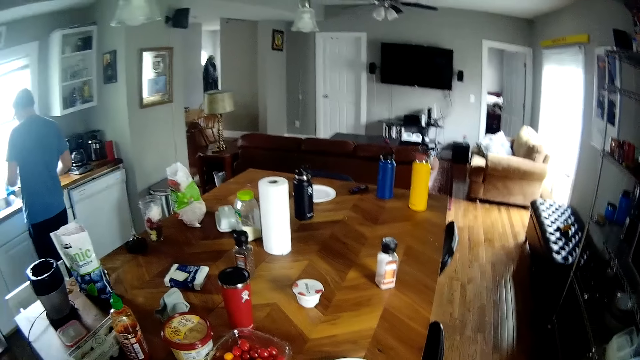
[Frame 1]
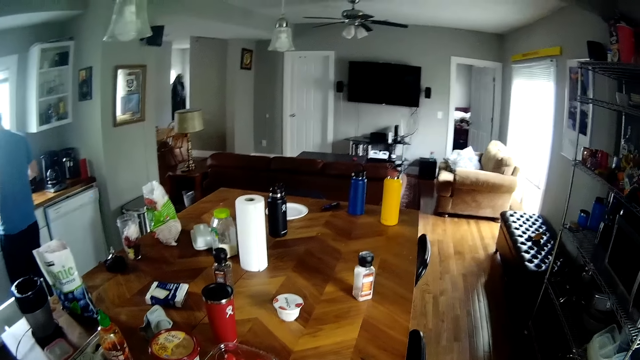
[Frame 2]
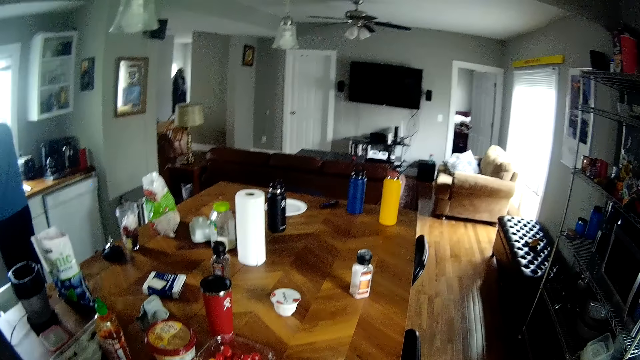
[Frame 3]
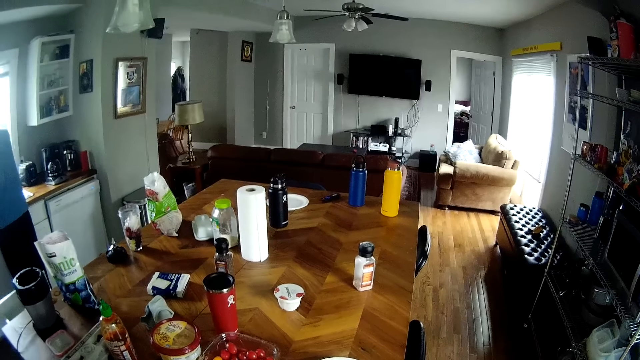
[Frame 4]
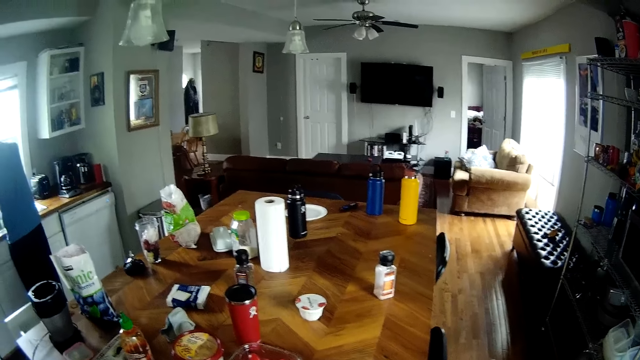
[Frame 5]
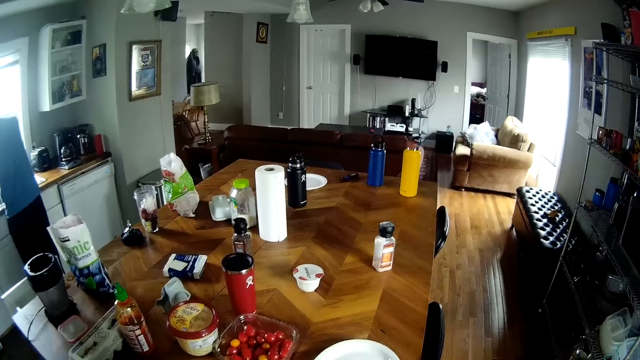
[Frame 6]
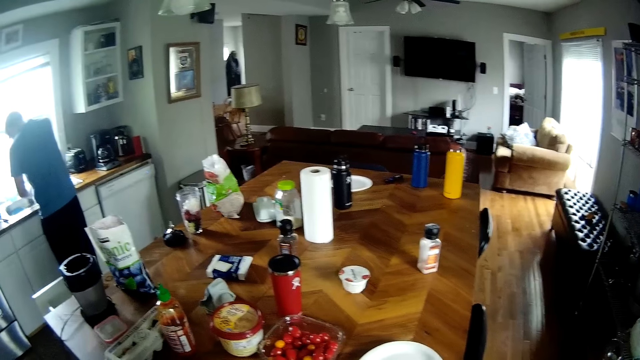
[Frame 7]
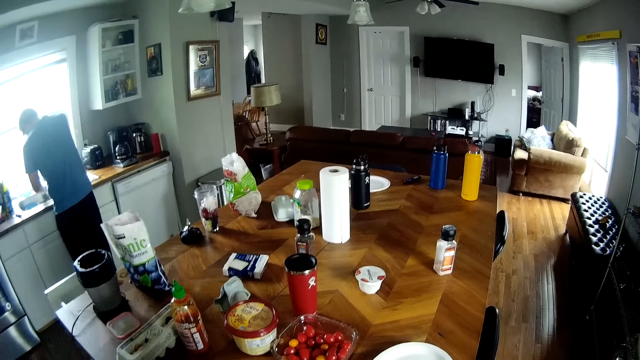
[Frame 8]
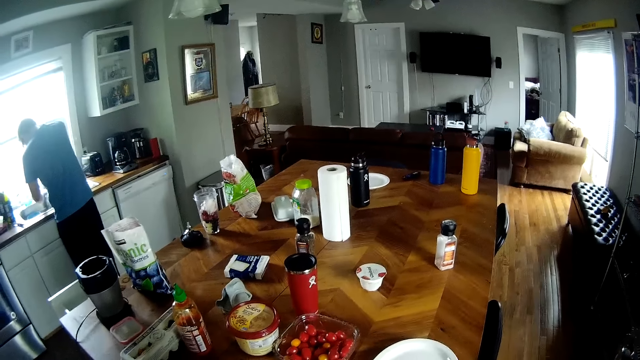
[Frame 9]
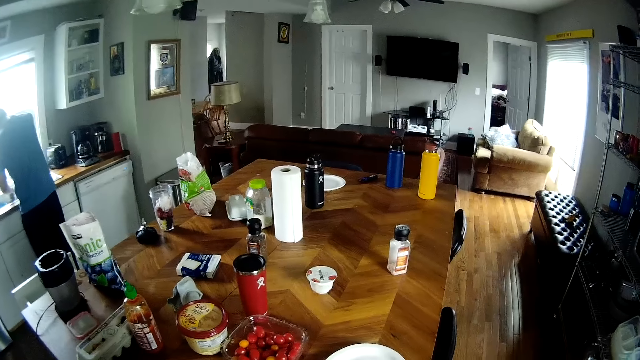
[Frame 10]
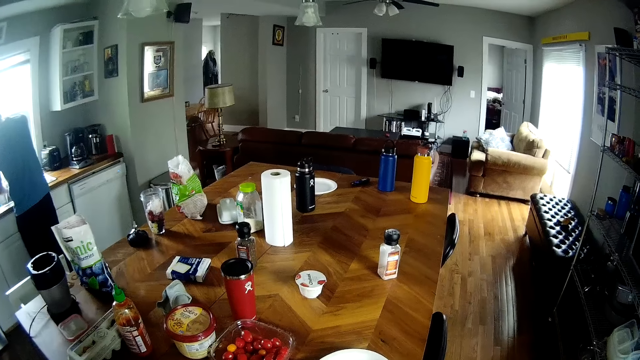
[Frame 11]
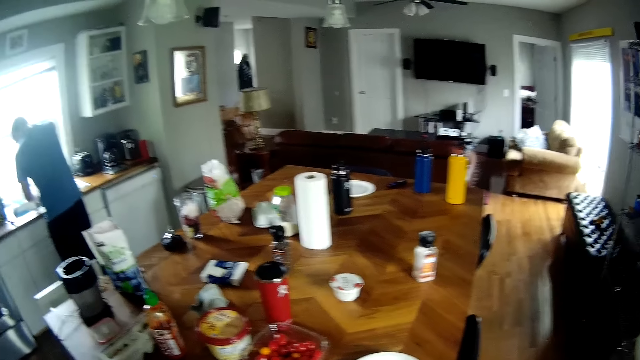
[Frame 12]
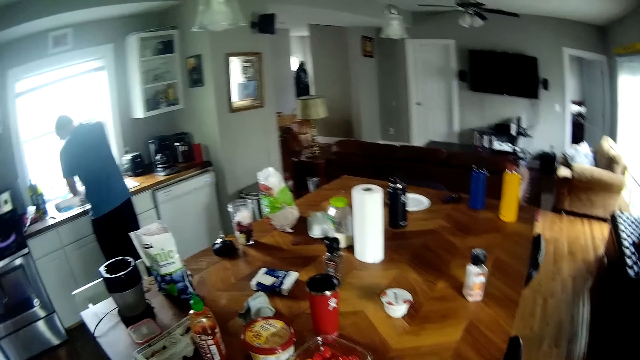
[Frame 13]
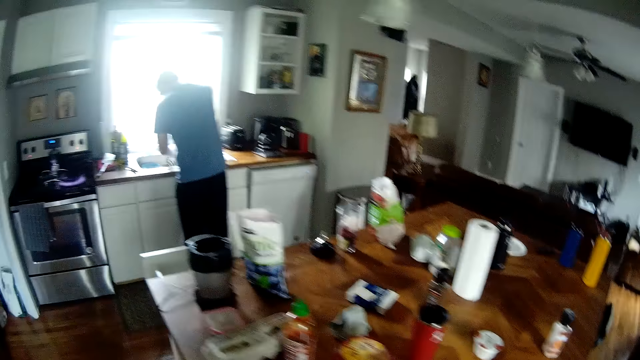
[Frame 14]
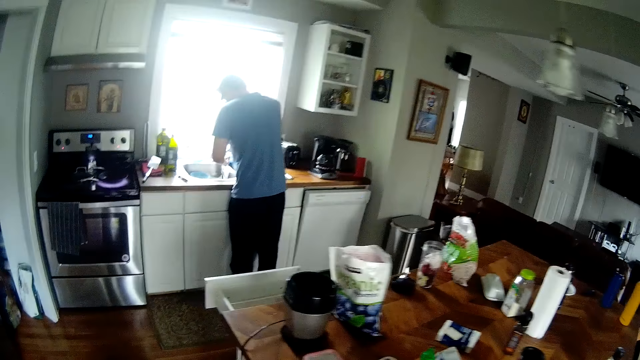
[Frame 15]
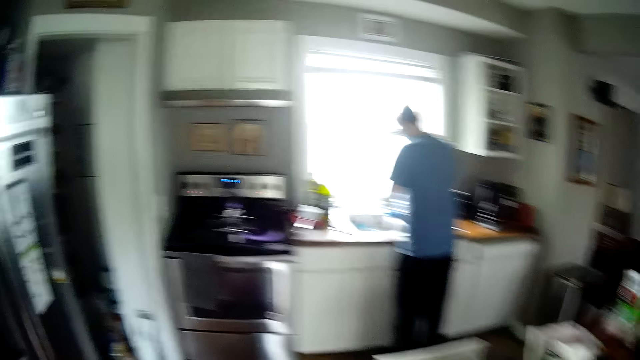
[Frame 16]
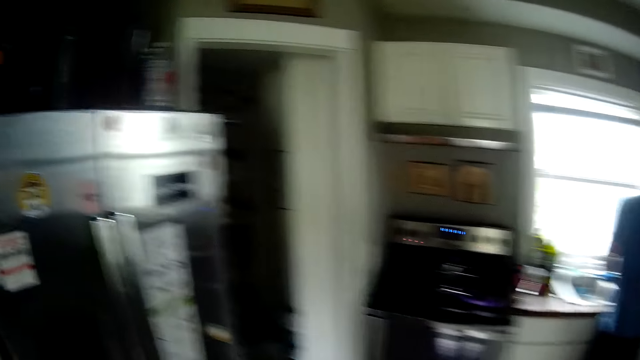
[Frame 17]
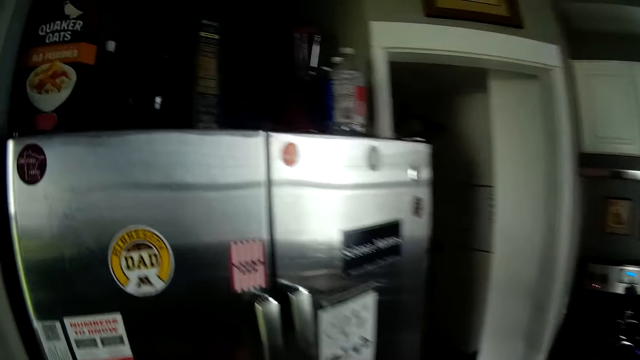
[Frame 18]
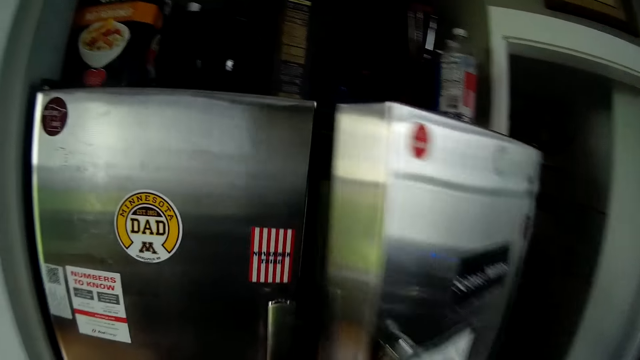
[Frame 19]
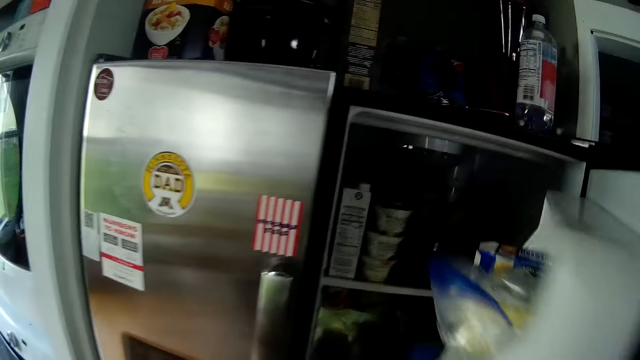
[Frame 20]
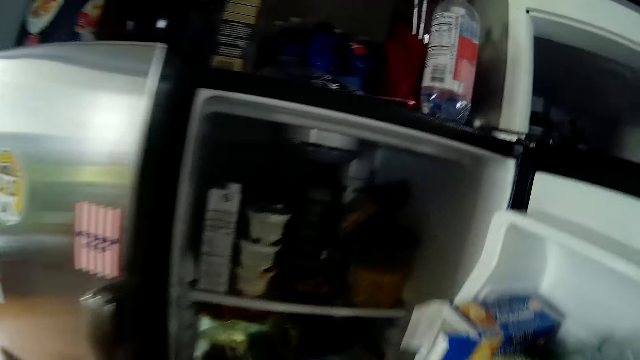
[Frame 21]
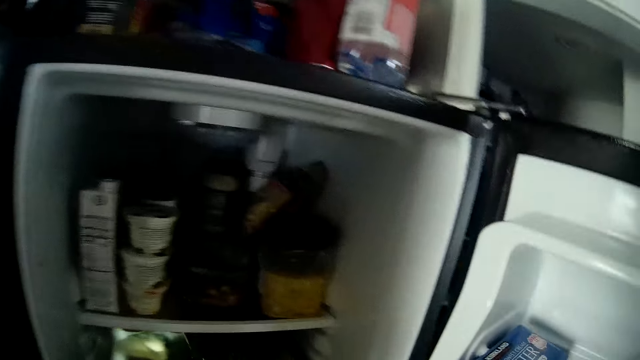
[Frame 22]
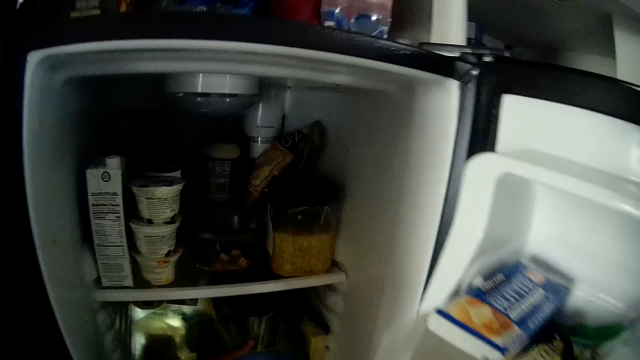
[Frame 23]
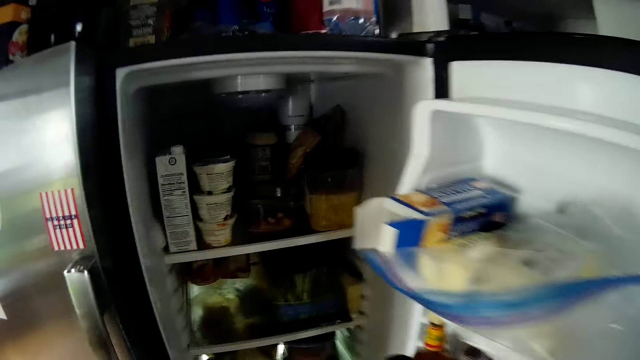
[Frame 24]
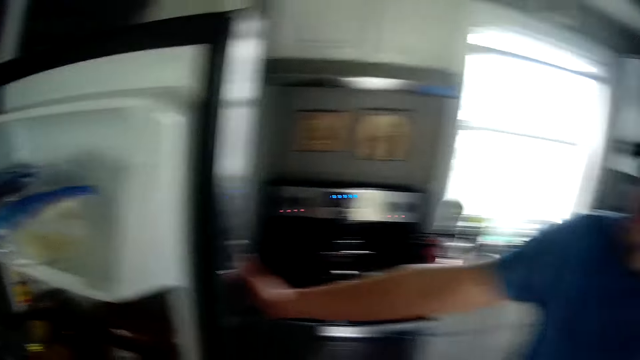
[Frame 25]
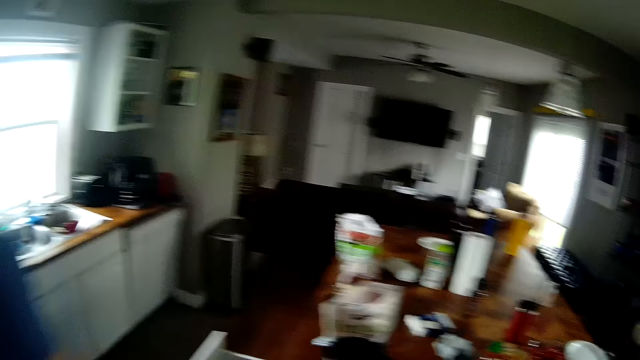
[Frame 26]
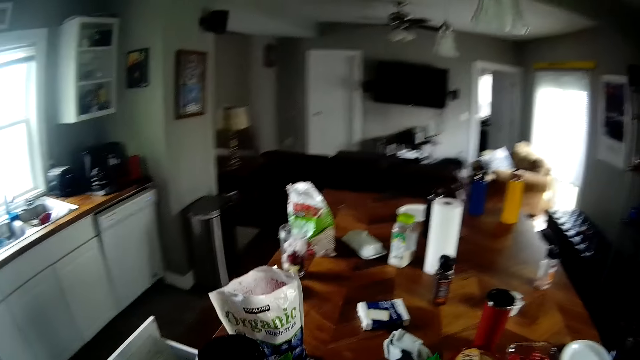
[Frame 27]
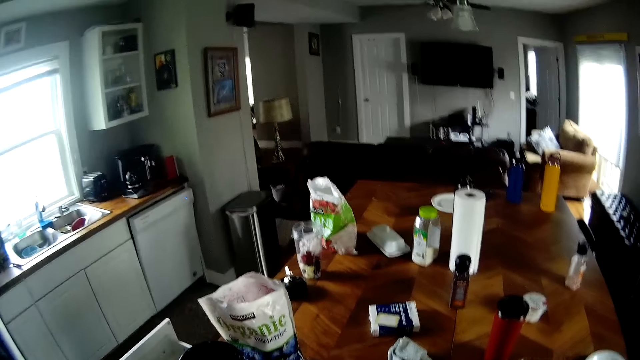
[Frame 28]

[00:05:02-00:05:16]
The man walks to a sink in the dining room and washes his hands in the sink. The camera wearer opens a fridge with his hand. He picks something from the fridge. The man holds the fridge door with his right hand.

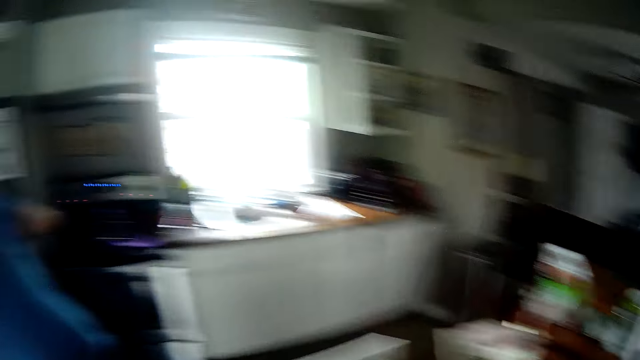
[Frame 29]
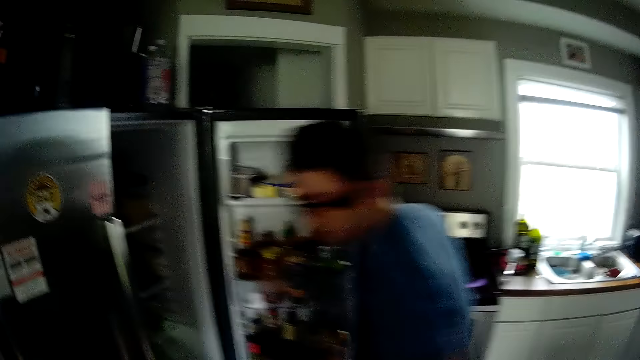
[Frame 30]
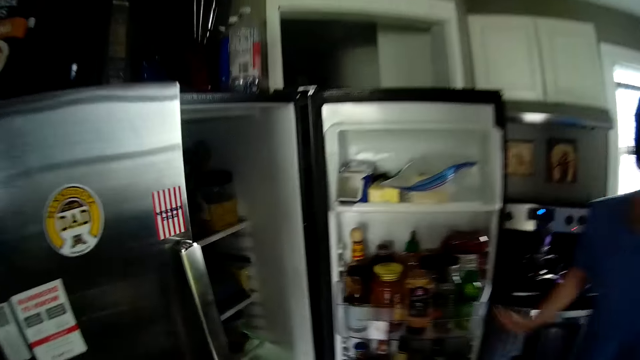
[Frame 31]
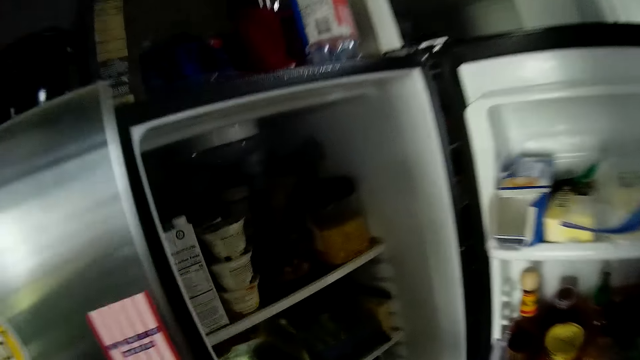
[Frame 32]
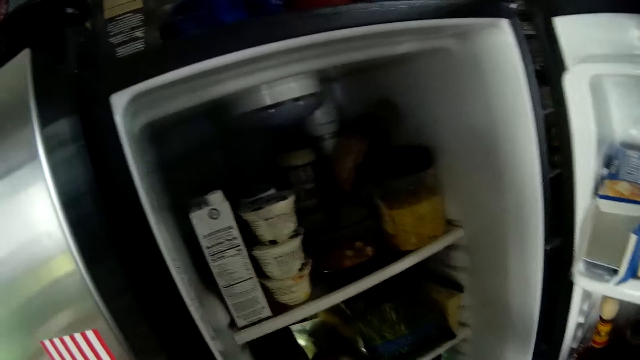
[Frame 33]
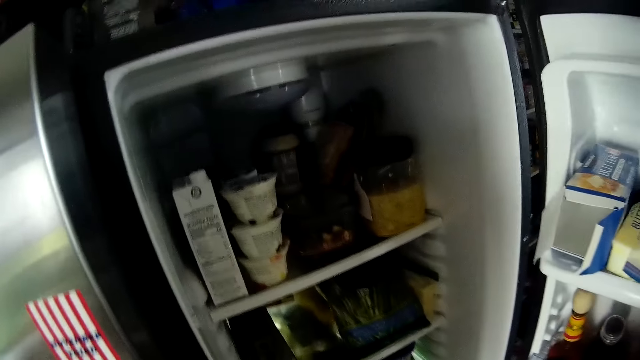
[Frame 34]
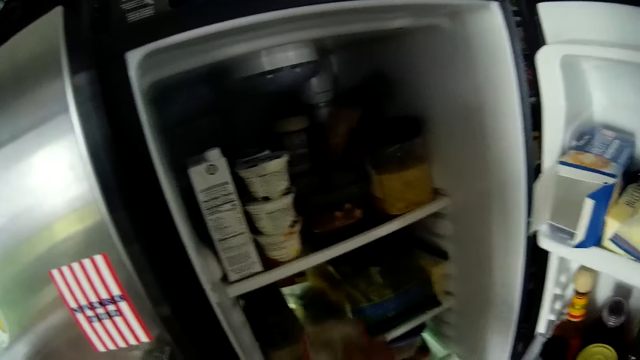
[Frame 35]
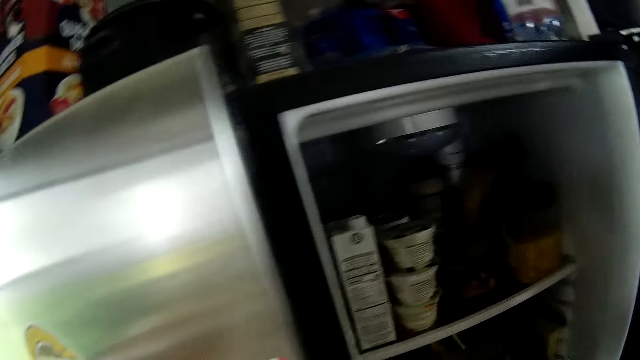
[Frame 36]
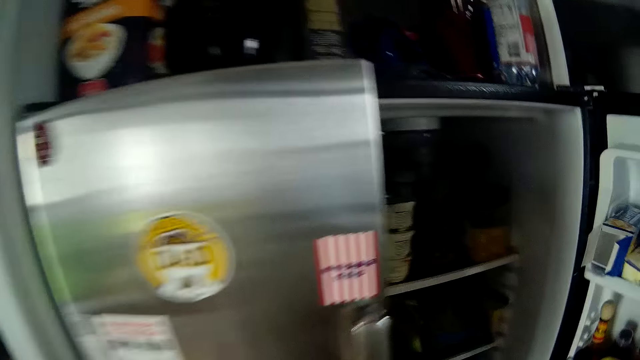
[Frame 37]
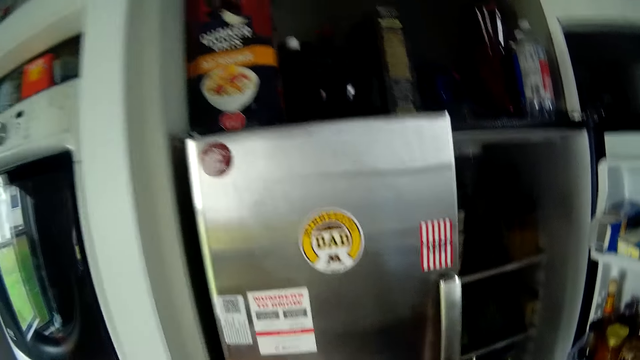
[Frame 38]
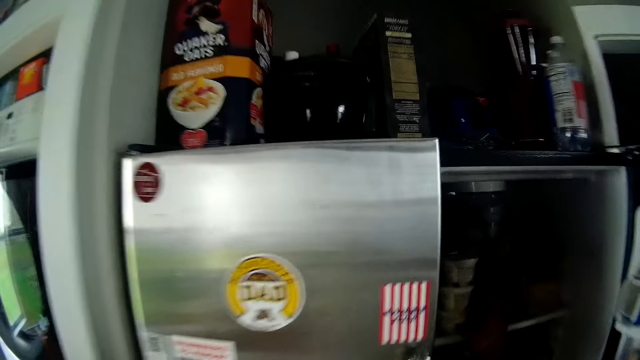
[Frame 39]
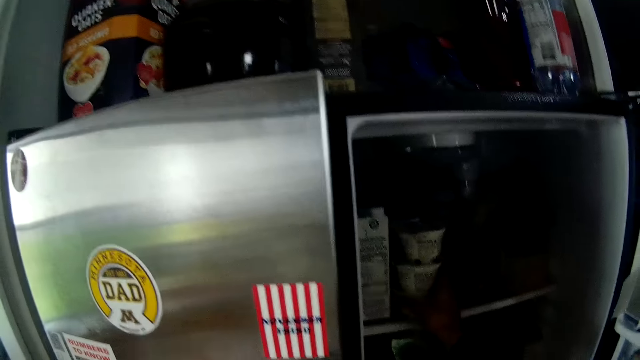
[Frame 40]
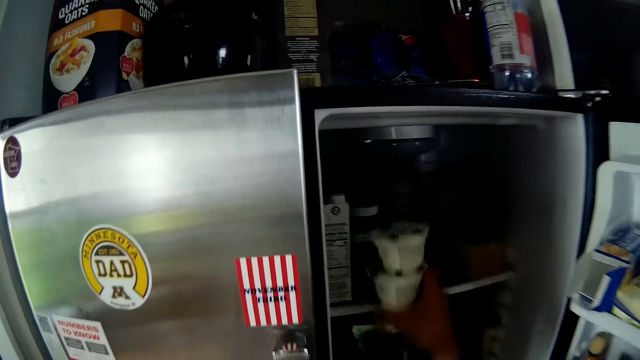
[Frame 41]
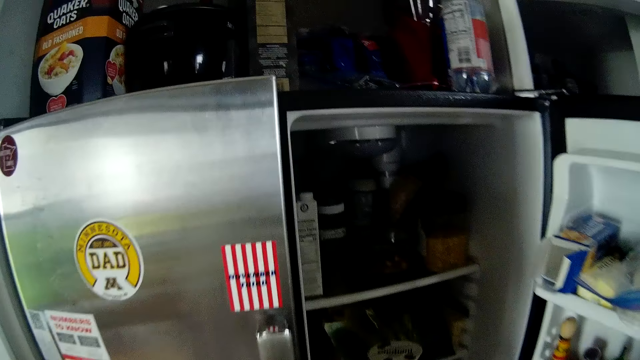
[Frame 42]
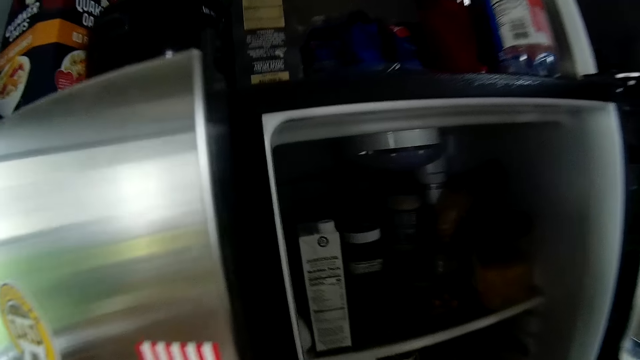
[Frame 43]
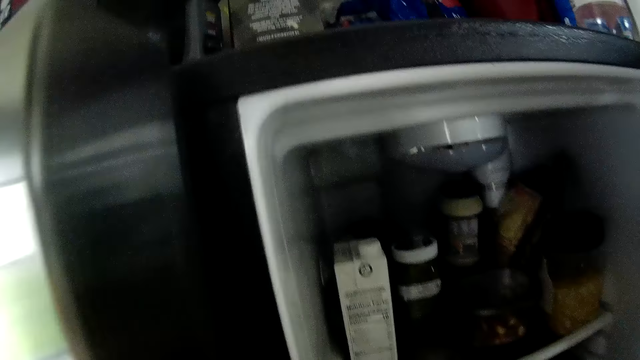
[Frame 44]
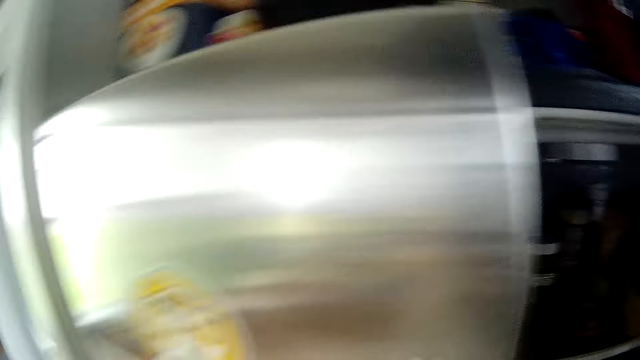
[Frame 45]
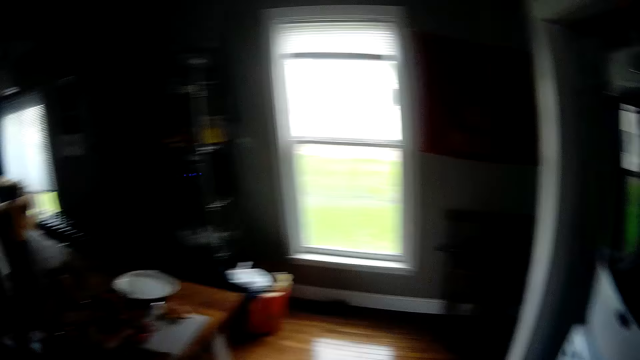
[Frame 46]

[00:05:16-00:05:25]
The man bends towards the fridge, removes his right hand from the fridge door, and walks away from the fridge. The camera wearer puts the hand inside the fridge. He puts something in the fridge. He removes yogurts out of the fridge. He arranges the food in the fridge with his right hand.
